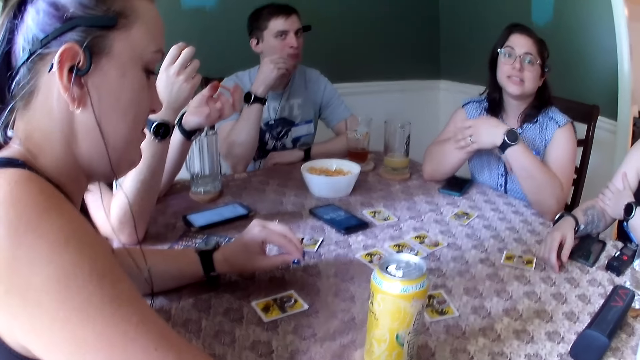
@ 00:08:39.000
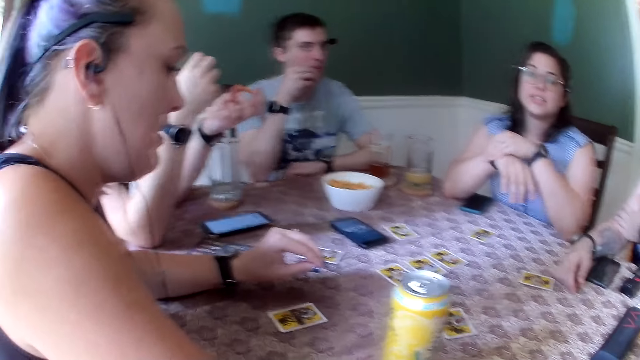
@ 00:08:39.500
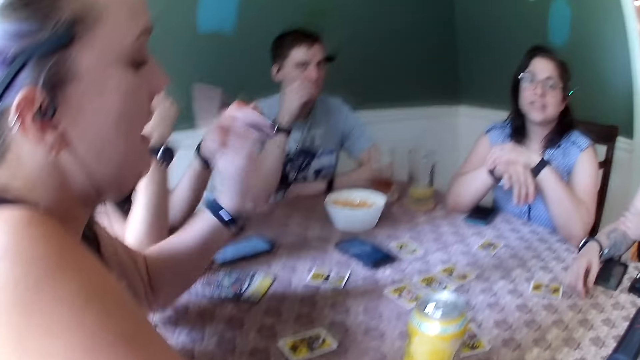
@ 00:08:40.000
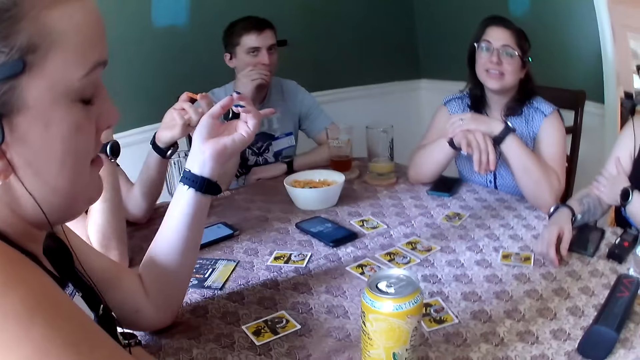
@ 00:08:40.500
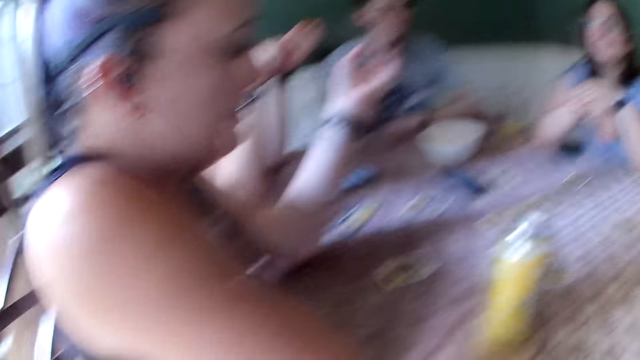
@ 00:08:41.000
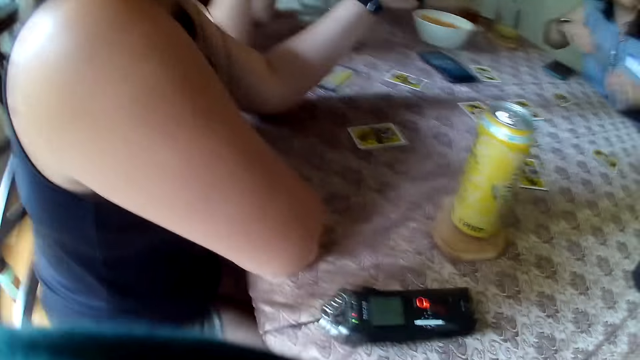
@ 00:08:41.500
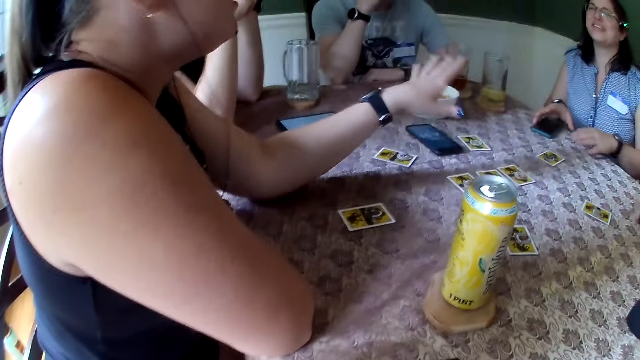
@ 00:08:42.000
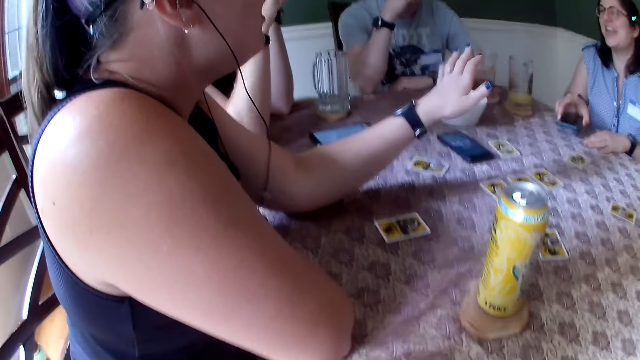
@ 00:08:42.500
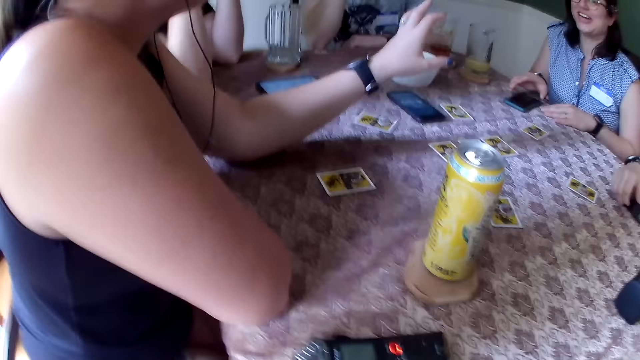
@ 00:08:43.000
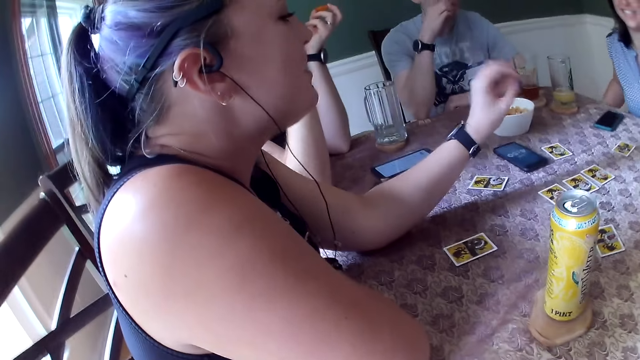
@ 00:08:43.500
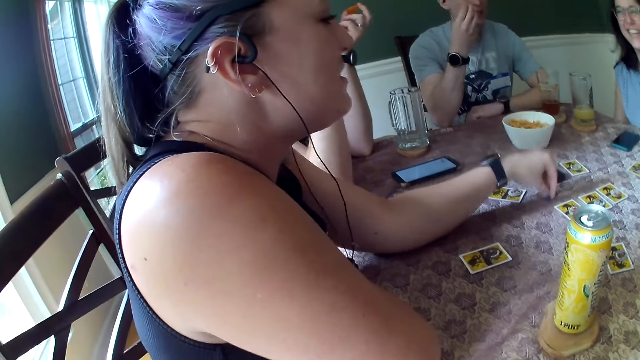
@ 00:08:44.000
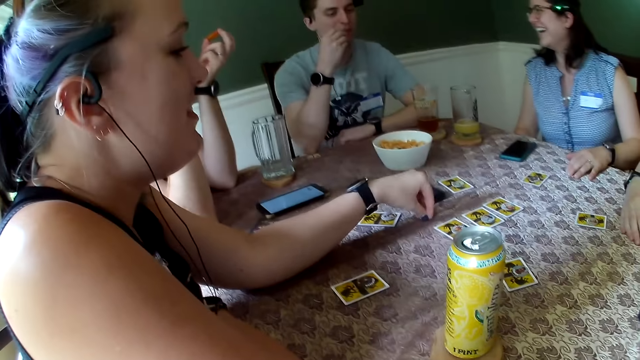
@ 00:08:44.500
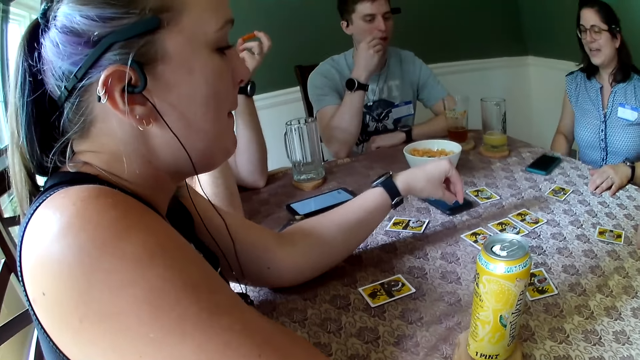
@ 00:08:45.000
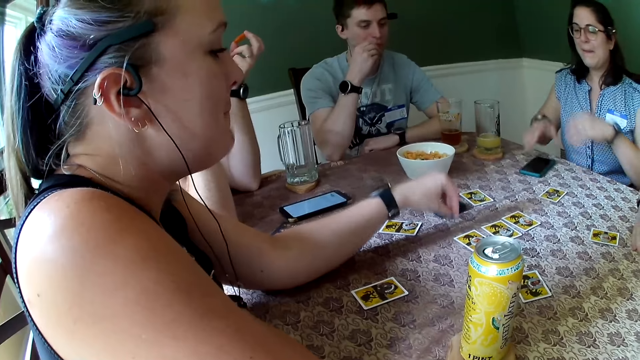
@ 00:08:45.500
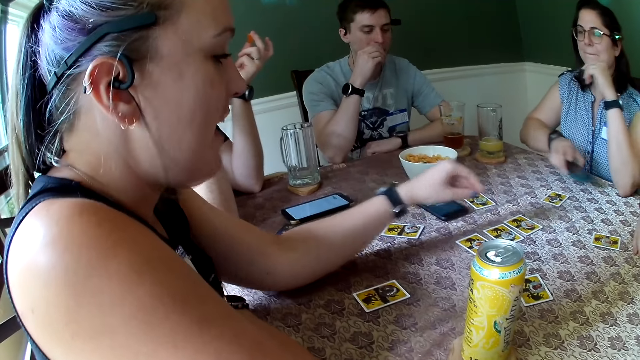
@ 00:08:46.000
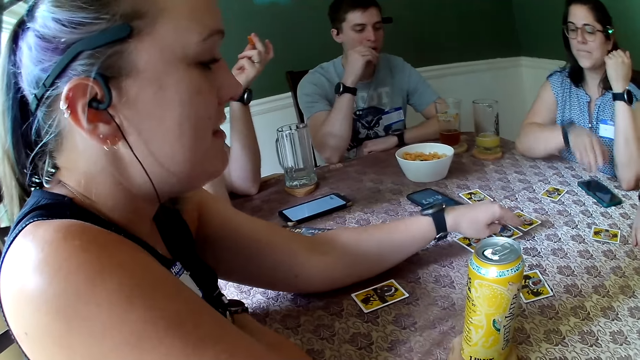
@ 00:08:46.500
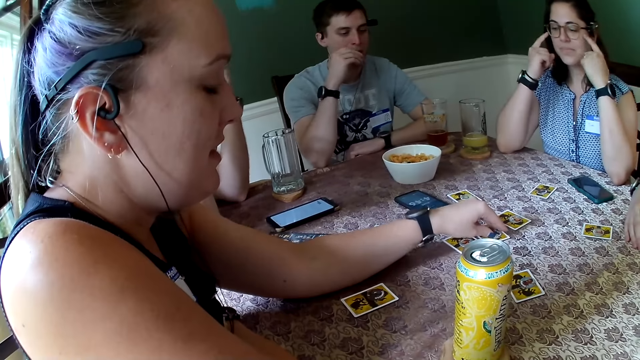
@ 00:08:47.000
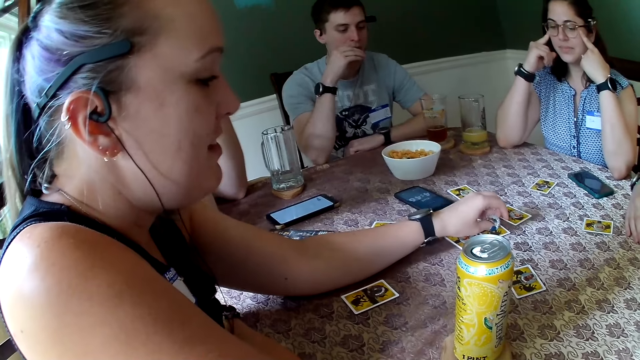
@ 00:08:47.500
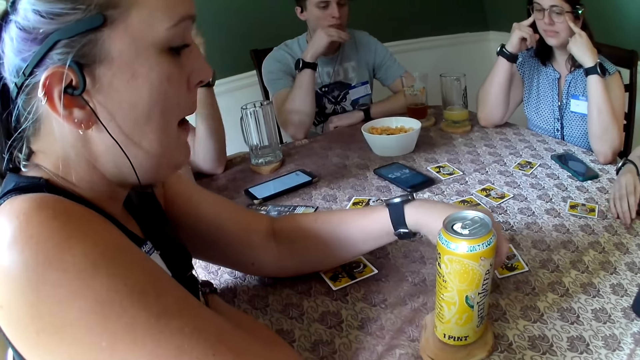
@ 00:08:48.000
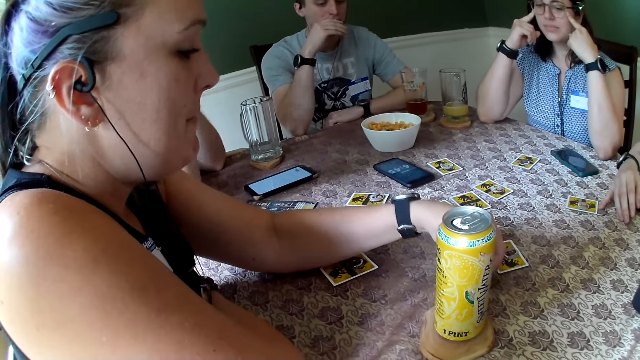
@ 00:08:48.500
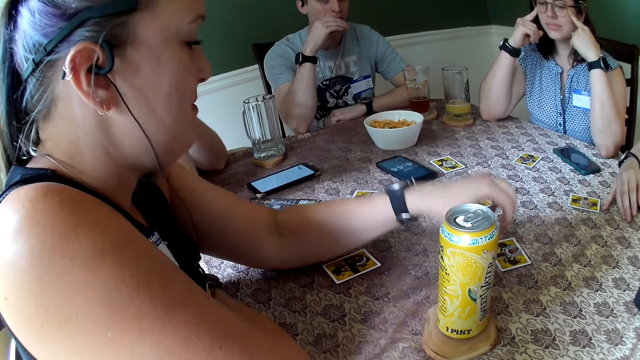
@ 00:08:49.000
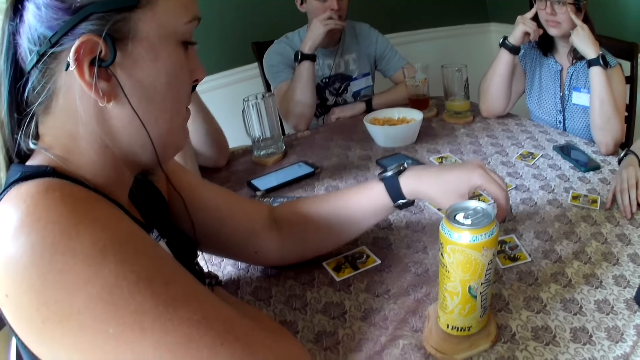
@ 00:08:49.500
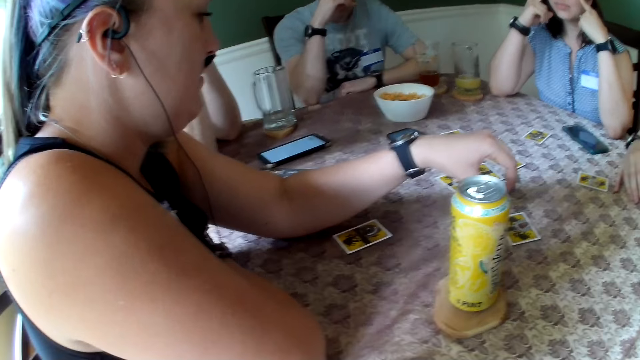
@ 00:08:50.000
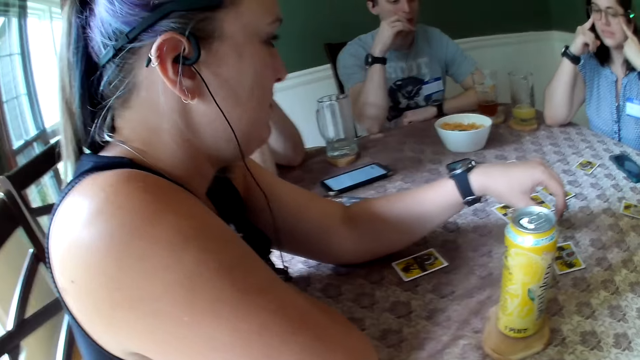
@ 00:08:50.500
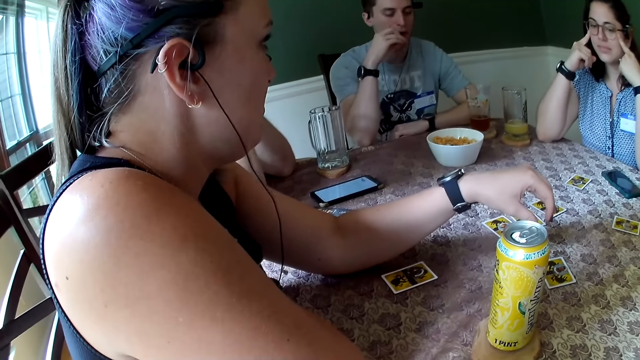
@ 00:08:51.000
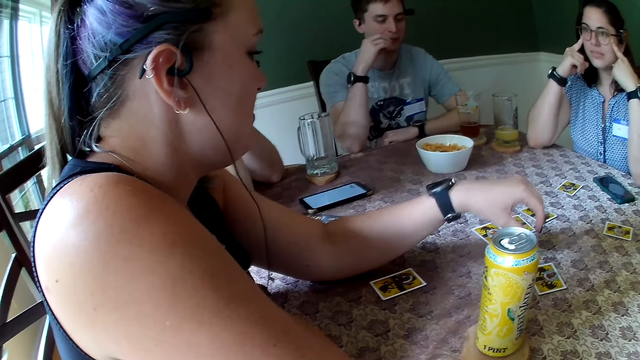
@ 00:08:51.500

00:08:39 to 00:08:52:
The woman picks the phone from the table with her right hand. The woman drops the phone on the table with her right hand. The woman picks the phone from the table with her right hand. The woman drops the phone on the table with her right hand. Another woman picks a chip from the table with her left hand. The other woman drops the chip on the table with her left hand.

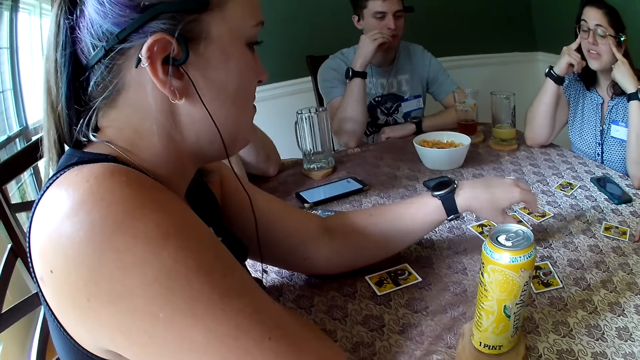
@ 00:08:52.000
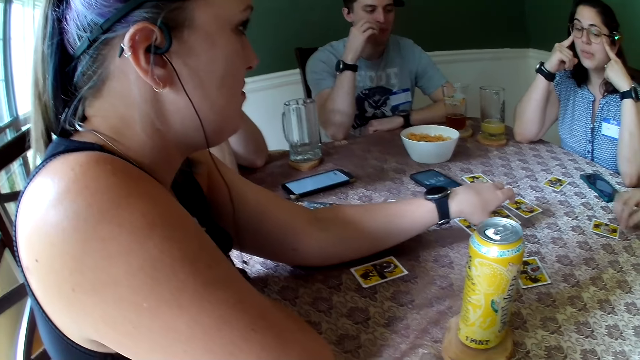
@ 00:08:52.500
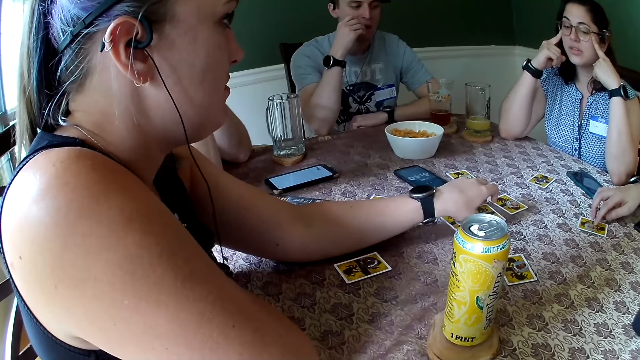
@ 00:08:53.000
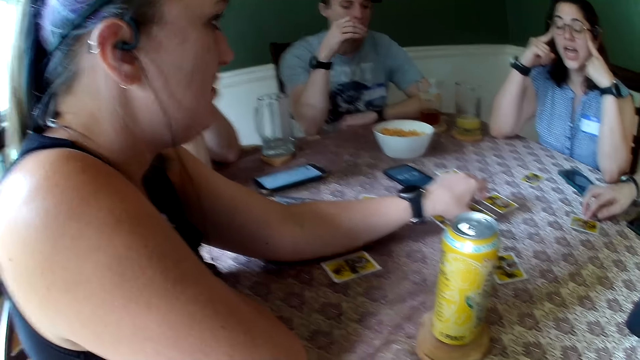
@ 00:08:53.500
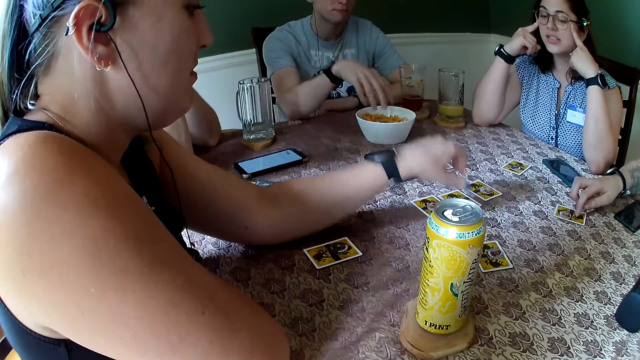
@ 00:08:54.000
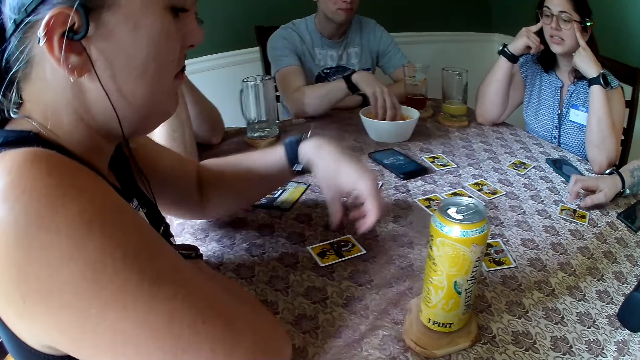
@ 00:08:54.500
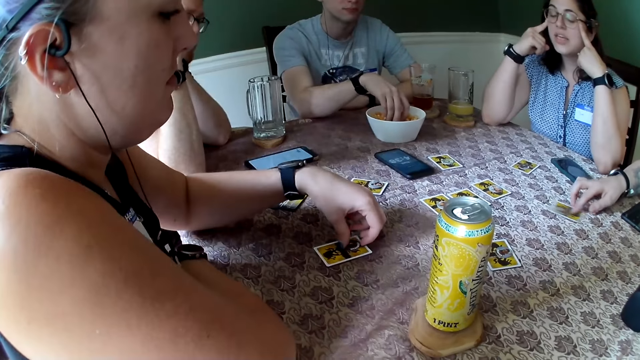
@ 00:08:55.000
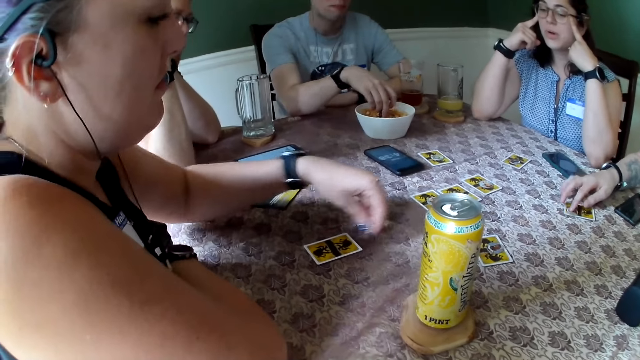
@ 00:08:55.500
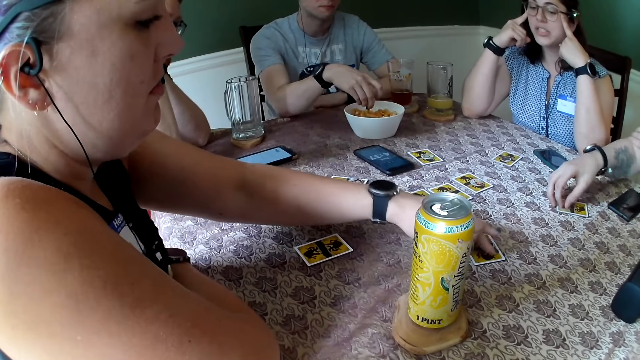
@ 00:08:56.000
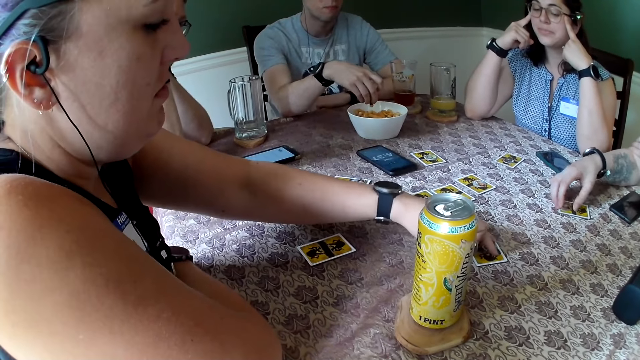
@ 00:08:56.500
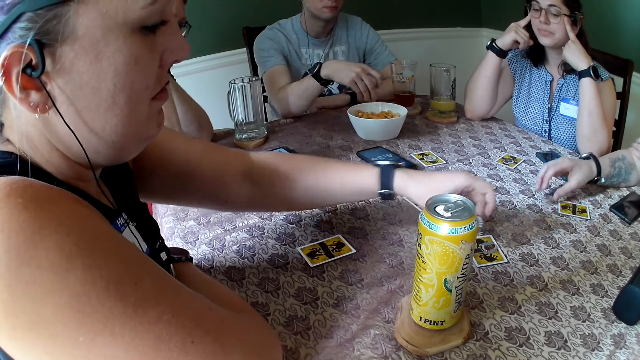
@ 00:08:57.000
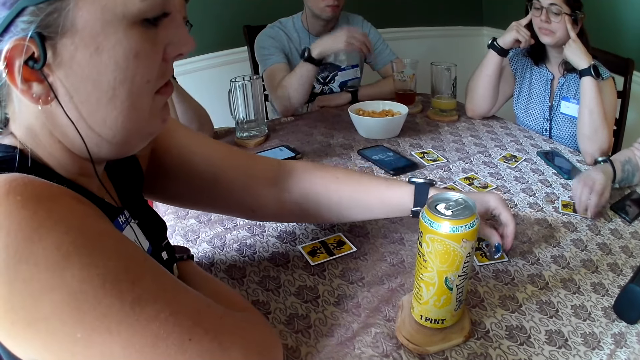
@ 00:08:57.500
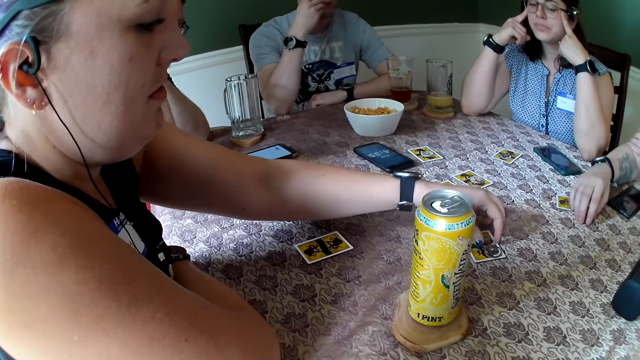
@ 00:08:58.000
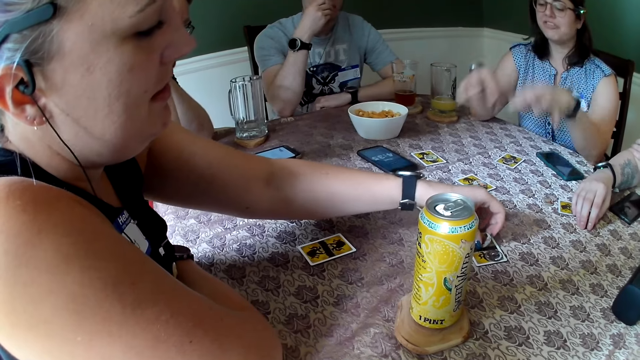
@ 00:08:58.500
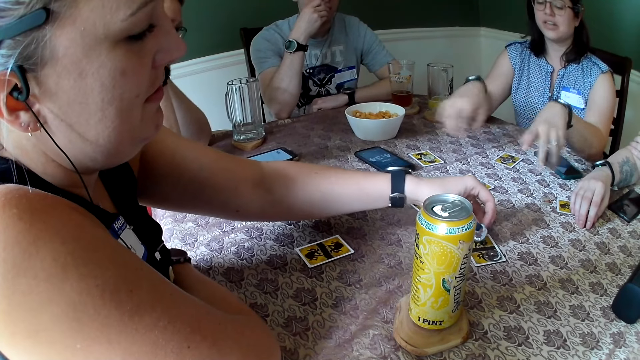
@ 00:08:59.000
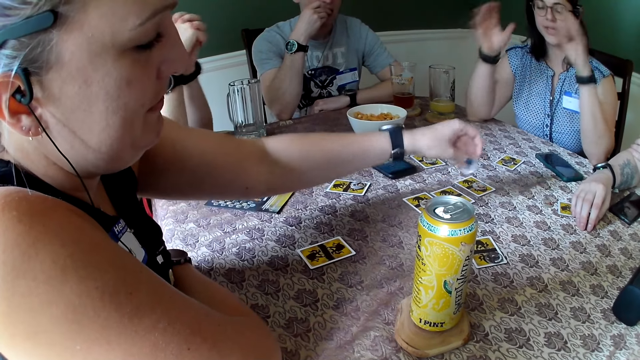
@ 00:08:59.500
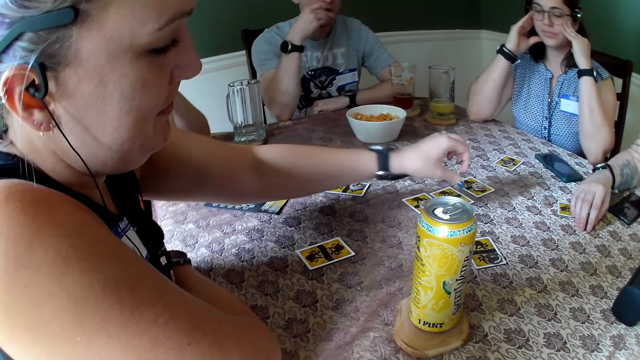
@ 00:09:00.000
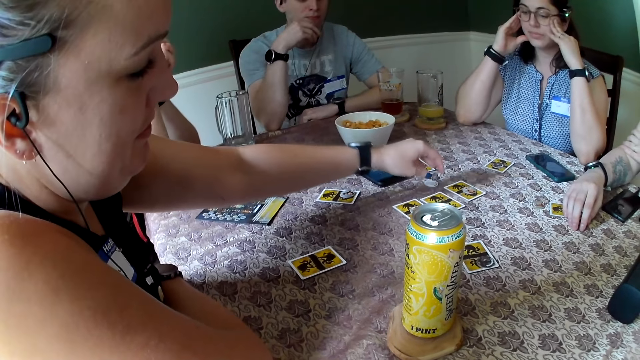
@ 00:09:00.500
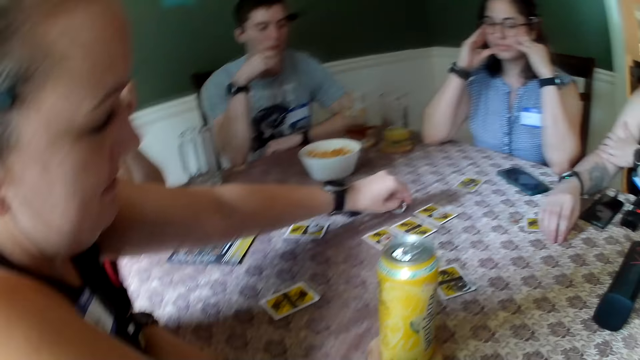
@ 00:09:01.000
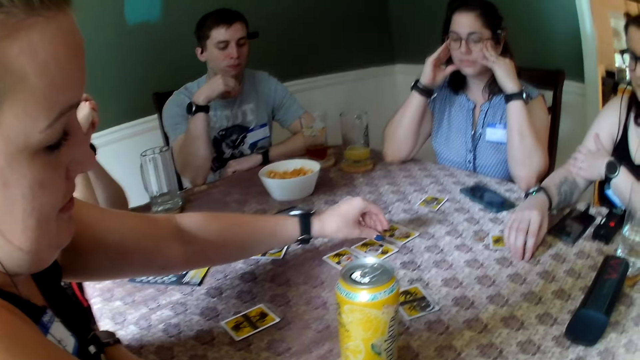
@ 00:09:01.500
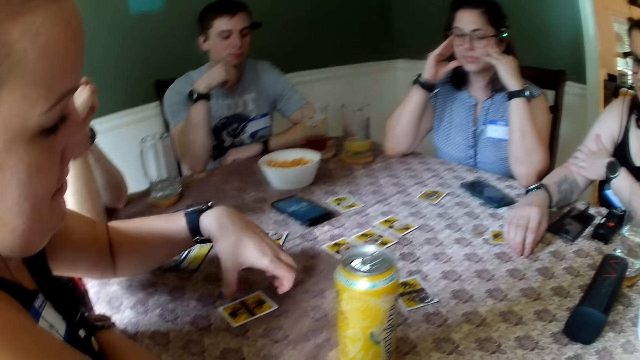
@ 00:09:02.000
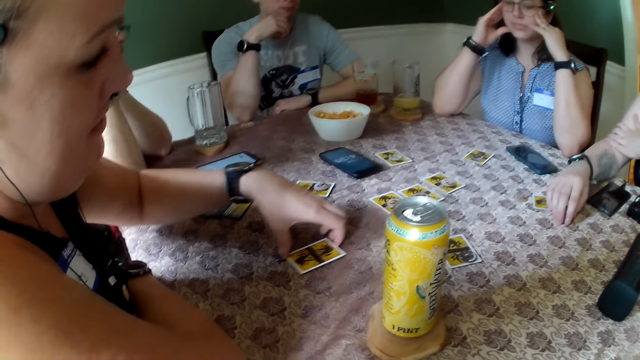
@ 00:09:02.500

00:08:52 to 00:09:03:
The woman picks a chip from the table with her left hand. The man picks chips from the plate with his right hand. Another woman adjusts the card on the table with her right hand. The first woman drops the chip on the table with her left hand. The first woman picks a chip from the table with her left hand. The first woman drops the chip on the table with her left hand. The first woman picks a chip from the table with her left hand. The first woman drops the chip on the table with her left hand. The first woman adjusts the card on the table with her left hand.
